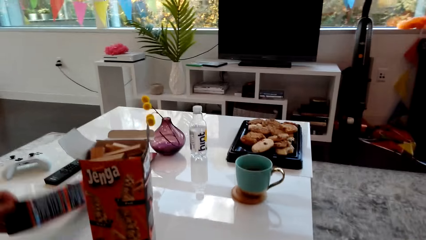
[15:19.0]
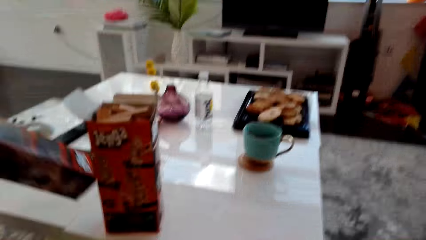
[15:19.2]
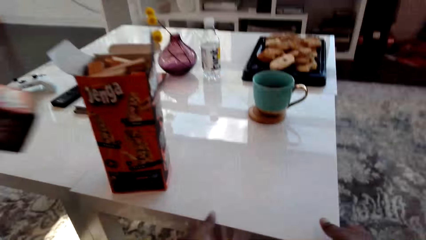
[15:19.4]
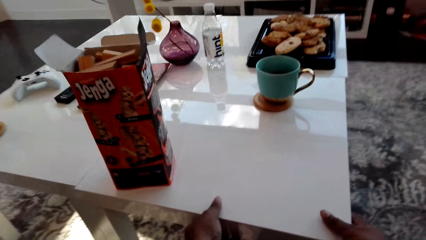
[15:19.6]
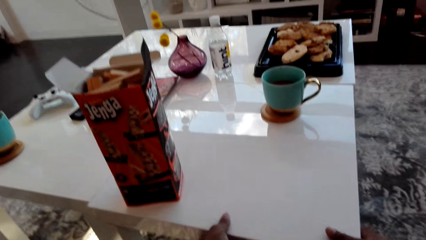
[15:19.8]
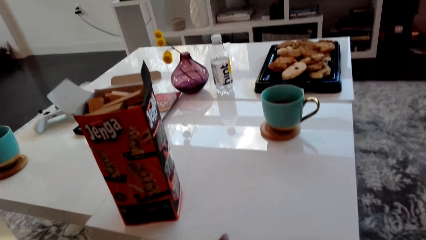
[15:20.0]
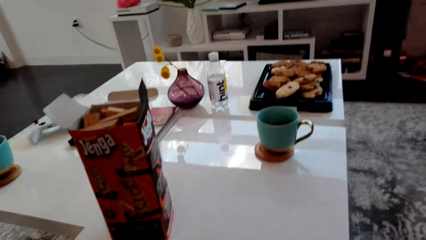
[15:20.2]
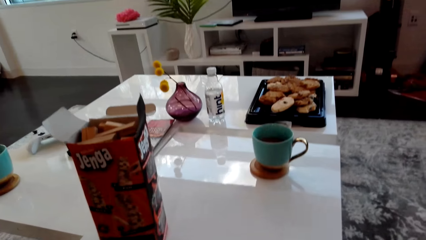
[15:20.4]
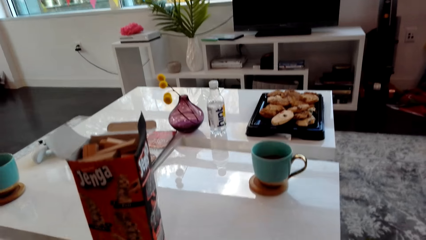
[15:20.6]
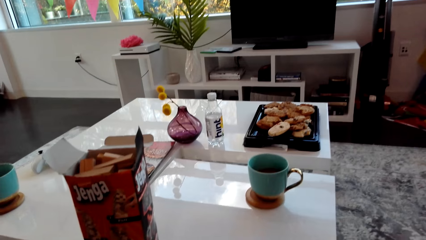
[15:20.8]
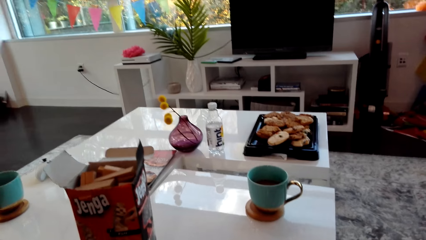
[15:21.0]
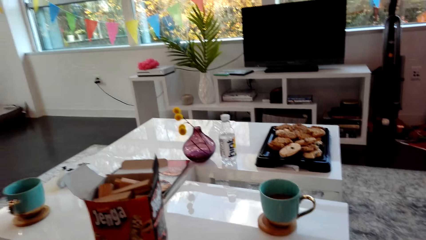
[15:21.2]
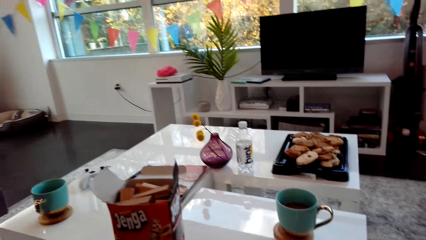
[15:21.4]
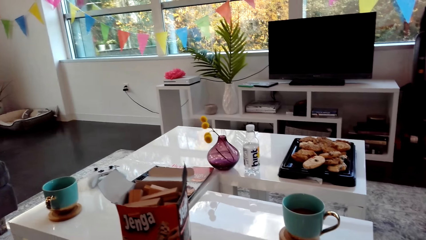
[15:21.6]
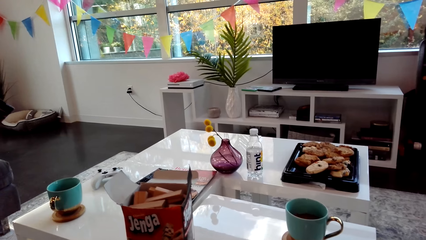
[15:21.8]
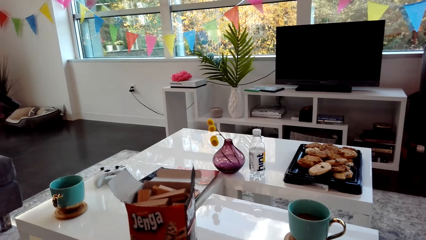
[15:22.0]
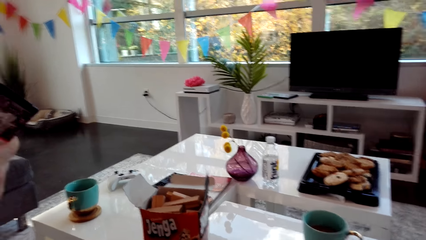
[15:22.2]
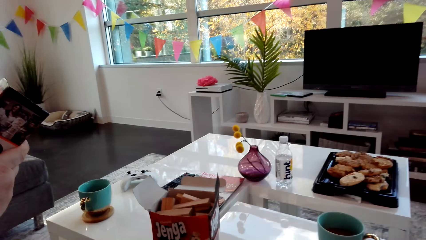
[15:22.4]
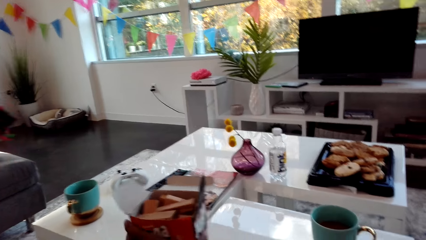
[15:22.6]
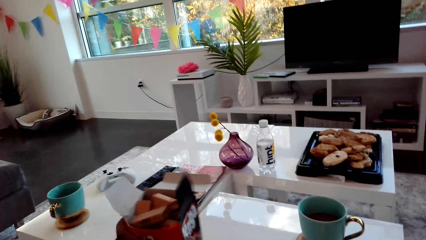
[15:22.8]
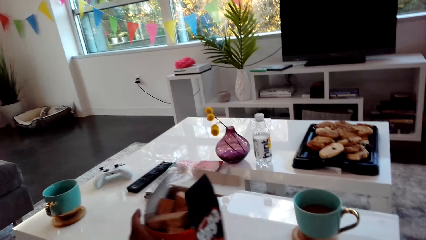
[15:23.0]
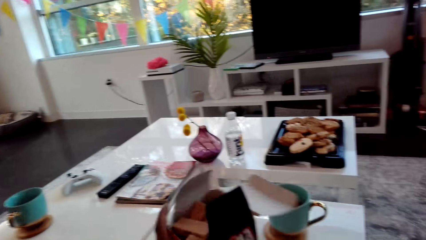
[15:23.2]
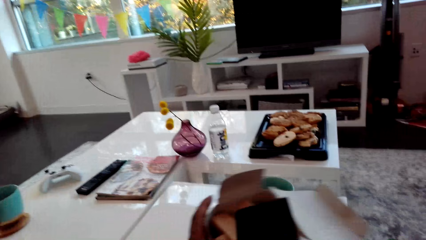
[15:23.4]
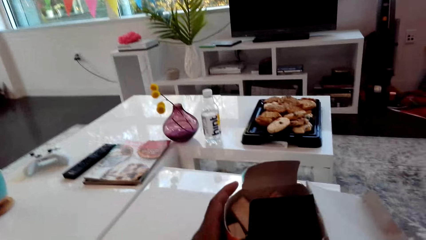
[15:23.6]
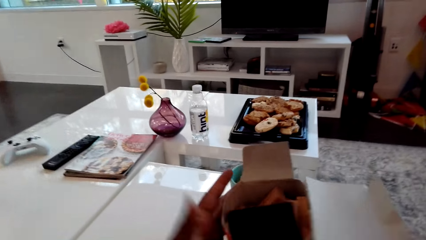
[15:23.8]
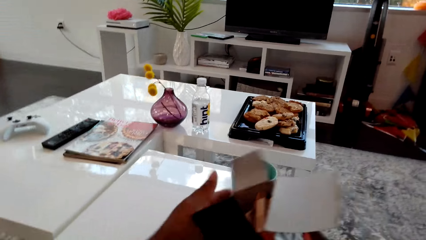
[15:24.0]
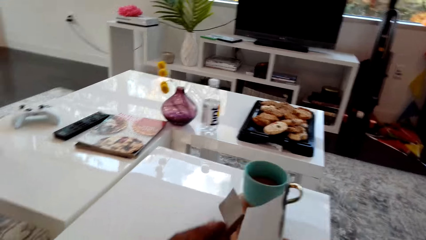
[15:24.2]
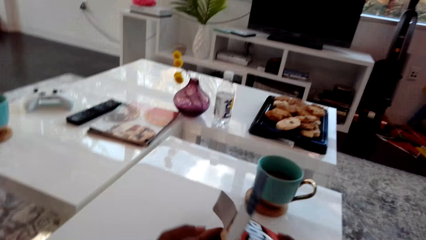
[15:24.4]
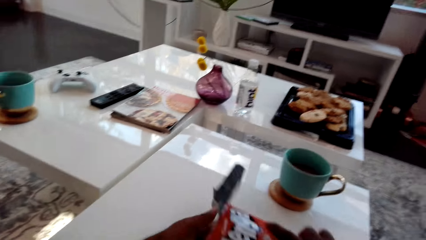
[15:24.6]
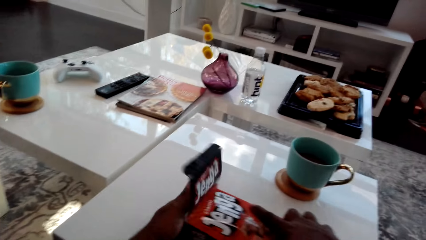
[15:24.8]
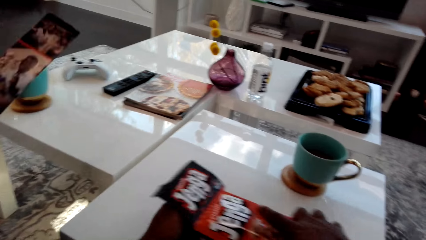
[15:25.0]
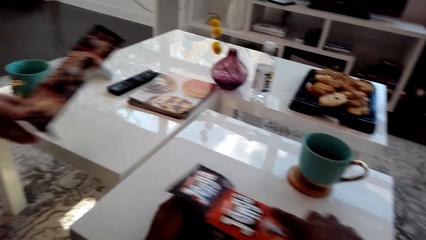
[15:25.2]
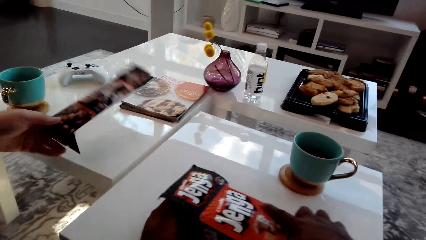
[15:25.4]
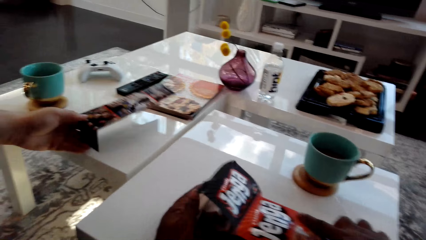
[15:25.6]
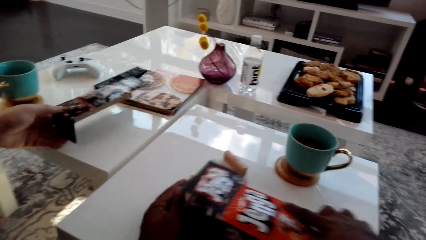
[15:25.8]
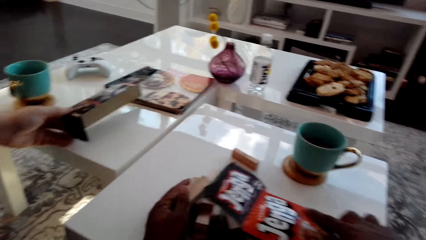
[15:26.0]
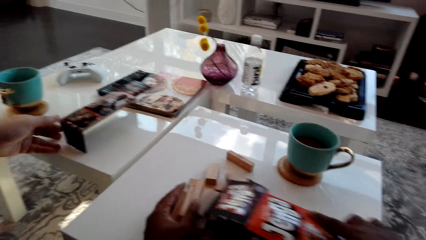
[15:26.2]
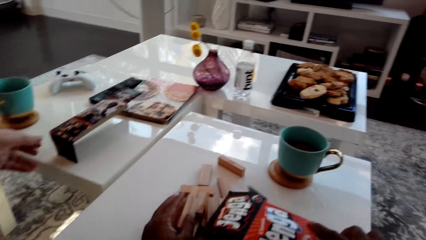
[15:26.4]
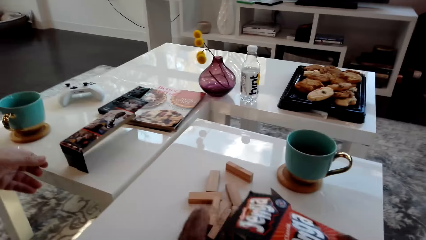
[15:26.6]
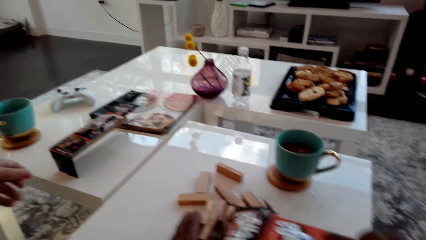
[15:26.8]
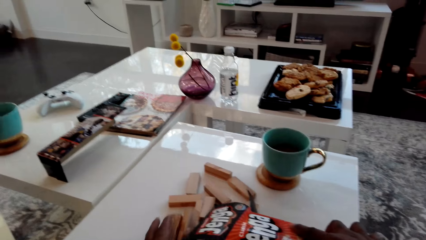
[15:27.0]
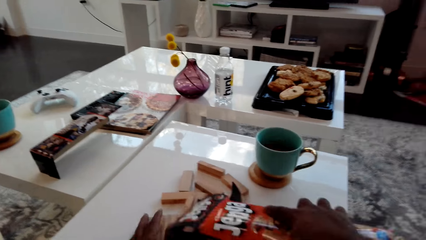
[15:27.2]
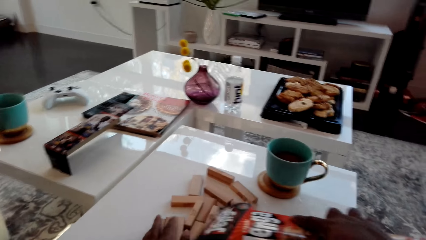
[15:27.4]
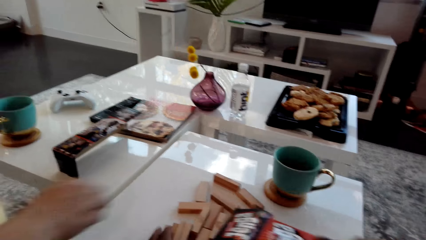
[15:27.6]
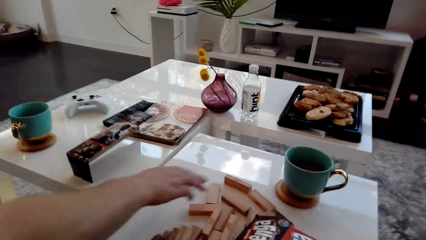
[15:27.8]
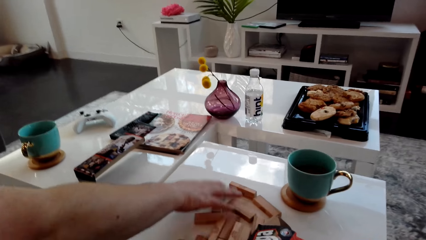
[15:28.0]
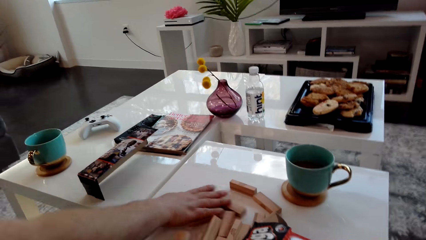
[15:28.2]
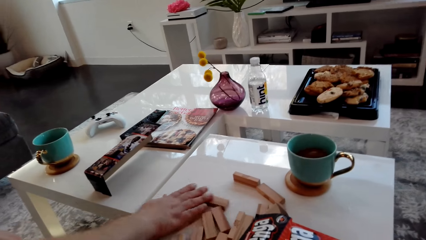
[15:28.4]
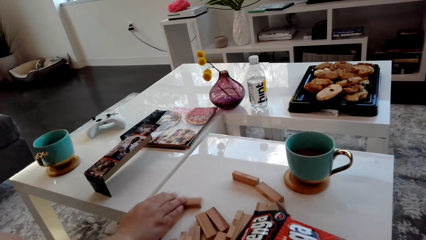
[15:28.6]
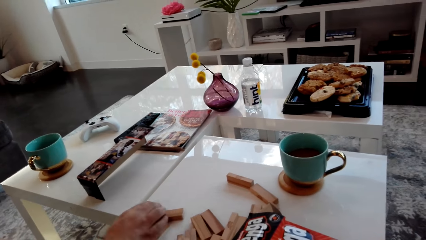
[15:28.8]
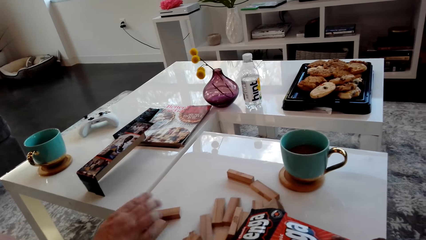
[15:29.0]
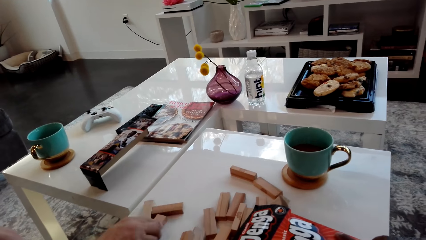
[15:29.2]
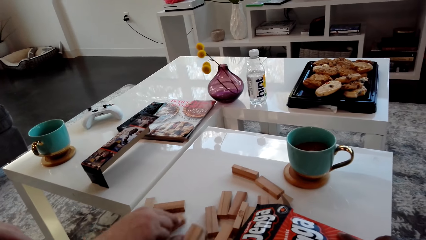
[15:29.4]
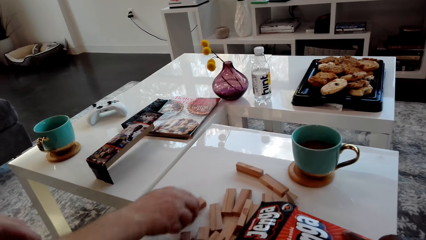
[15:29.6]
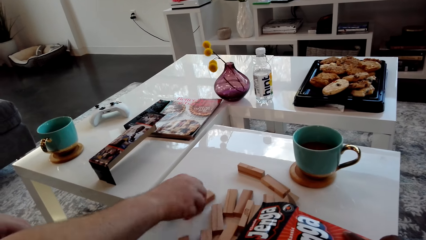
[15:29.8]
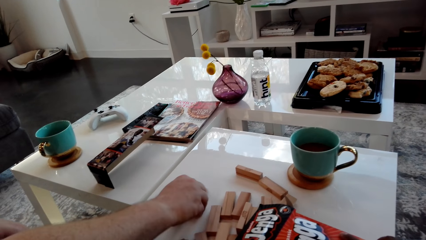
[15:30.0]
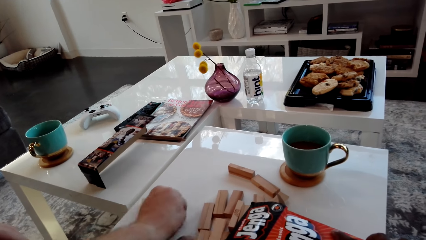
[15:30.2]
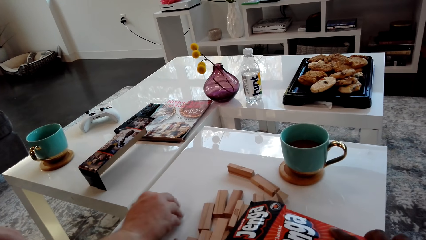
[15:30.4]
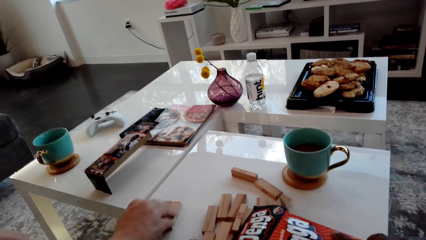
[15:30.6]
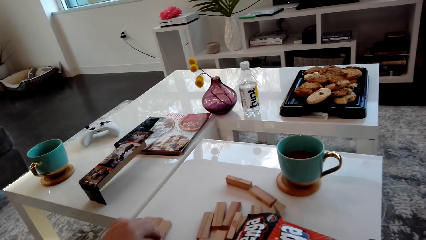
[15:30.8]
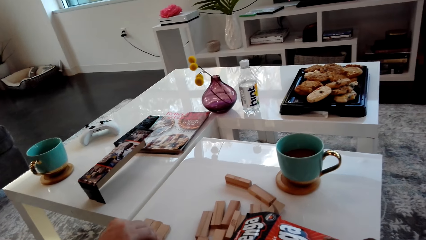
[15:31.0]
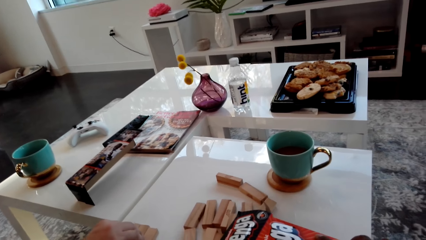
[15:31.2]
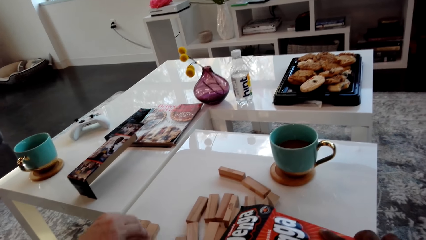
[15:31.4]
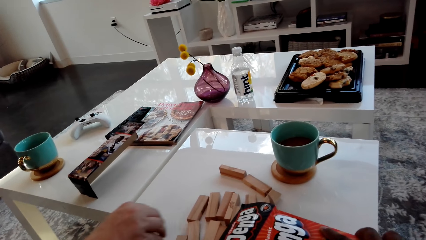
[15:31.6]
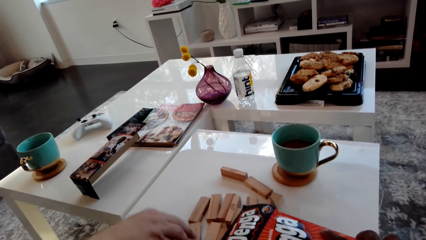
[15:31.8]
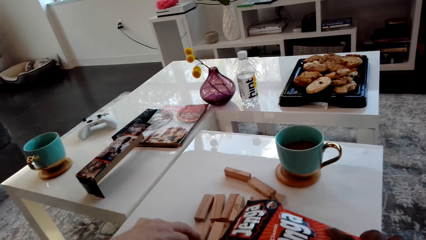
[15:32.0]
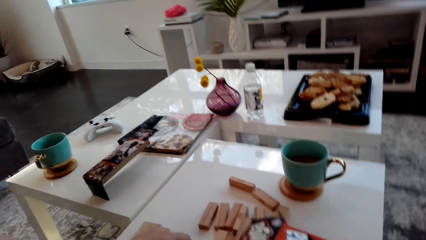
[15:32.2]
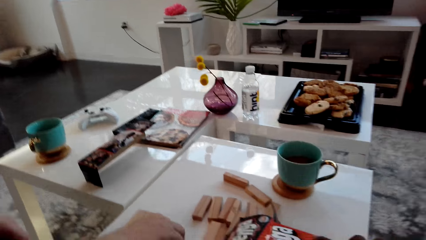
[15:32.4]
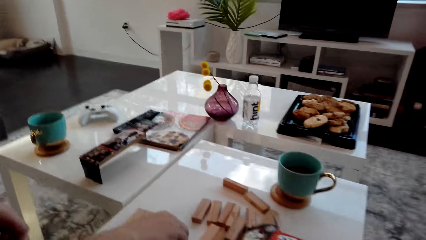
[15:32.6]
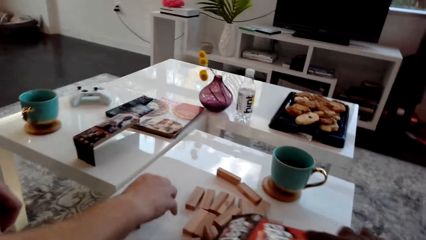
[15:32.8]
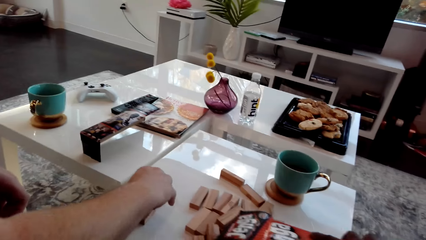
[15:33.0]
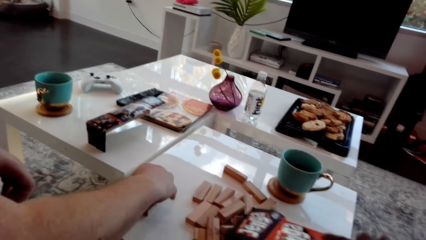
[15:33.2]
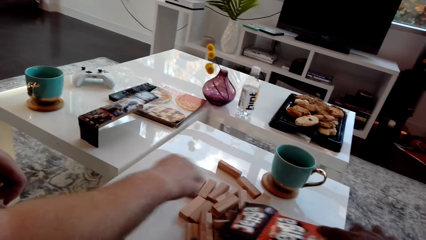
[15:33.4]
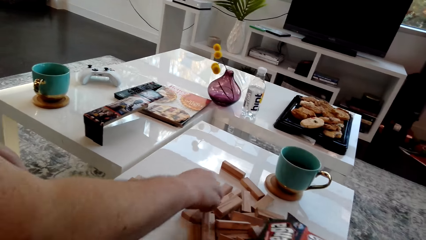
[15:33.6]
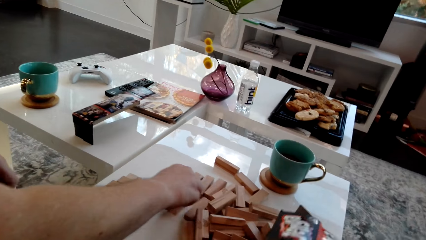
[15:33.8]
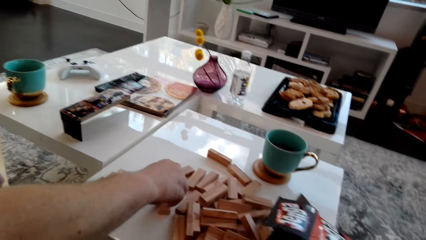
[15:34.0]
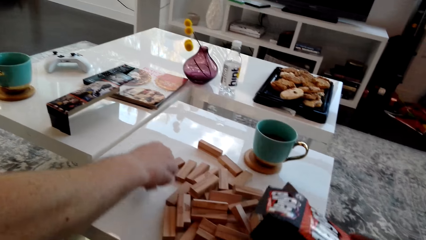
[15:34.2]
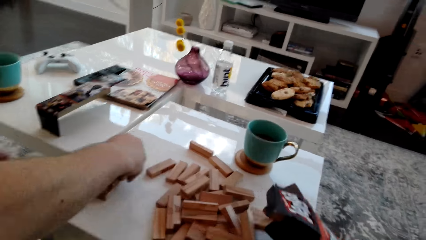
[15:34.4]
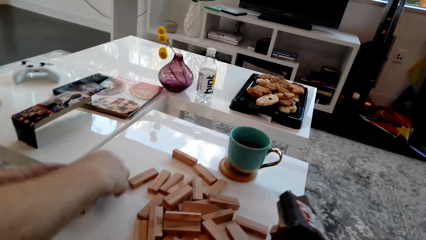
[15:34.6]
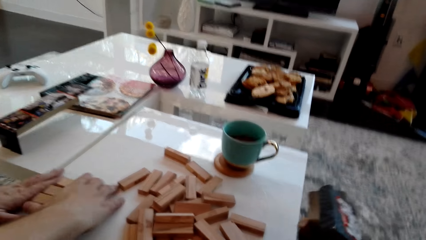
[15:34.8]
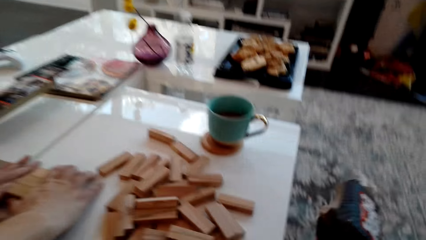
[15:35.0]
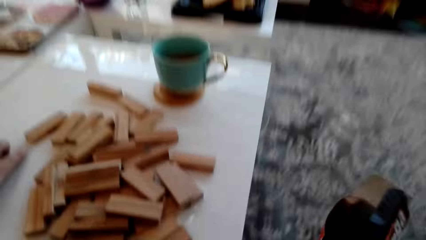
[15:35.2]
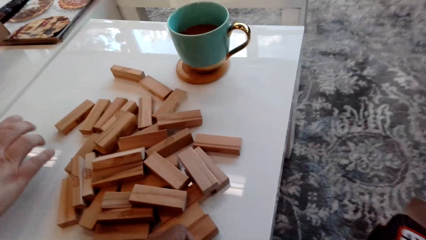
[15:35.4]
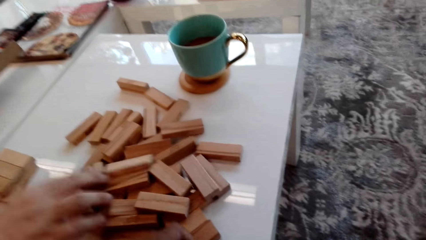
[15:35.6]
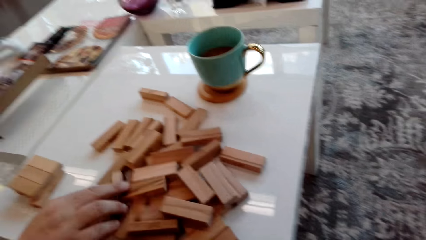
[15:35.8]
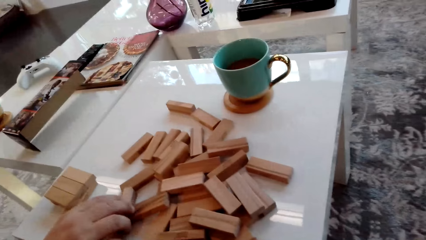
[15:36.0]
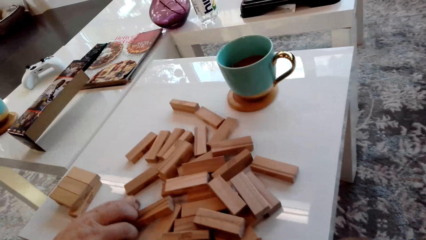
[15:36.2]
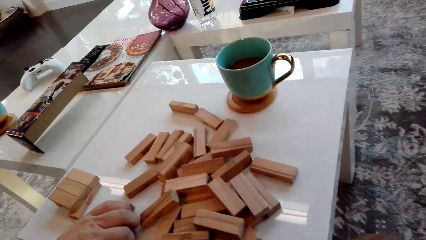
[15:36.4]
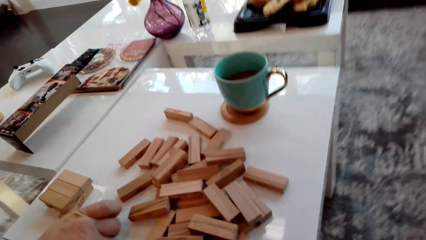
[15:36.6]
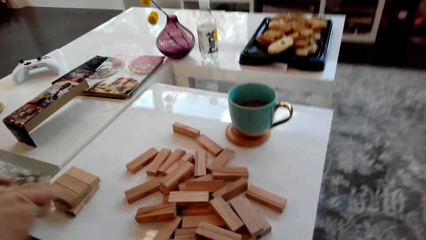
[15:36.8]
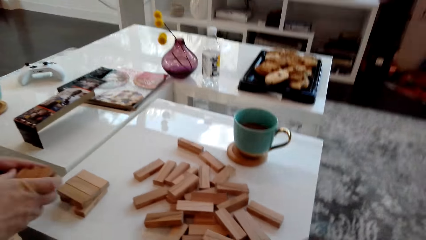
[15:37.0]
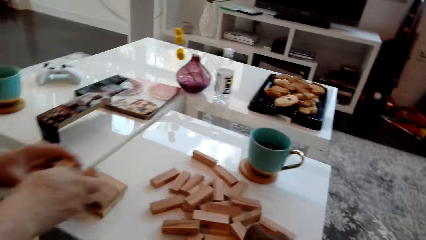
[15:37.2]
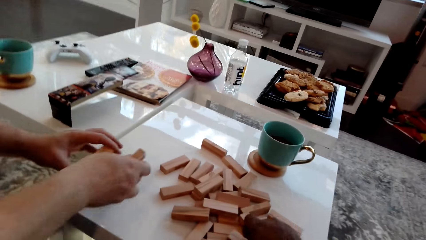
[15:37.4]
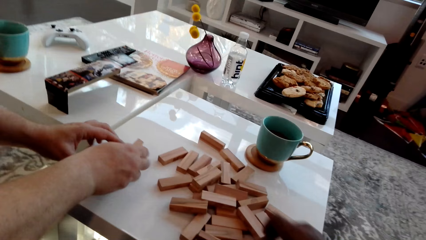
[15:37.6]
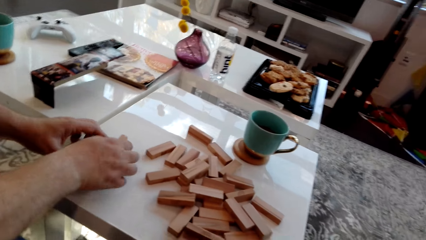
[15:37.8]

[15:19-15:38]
The man takes the box from the table, pulls the box, and looks at the box. The camera wearer takes the box of wooden blocks and spills the wooden blocks on the table. The man puts the box on the table, aligns together the wooden blocks, pulls the wooden blocks, and arranges the blocks. The man takes a wooden block from the table and places the wooden block on the block tower. The man takes a wooden block from the table, places the wooden block on the block tower, and aligns the block tower. The camera wearer puts the box on the floor. The man takes a wooden block from the table.
